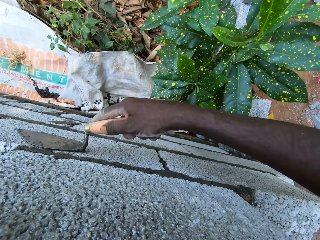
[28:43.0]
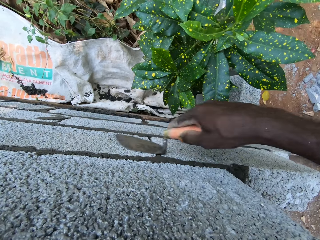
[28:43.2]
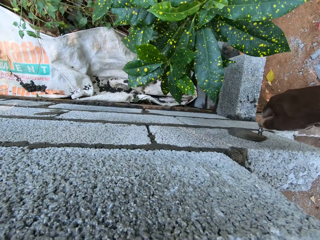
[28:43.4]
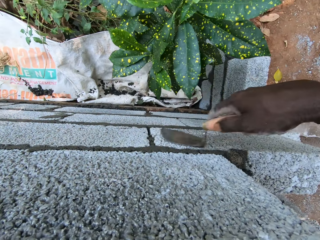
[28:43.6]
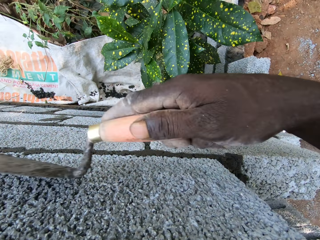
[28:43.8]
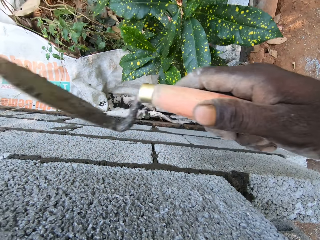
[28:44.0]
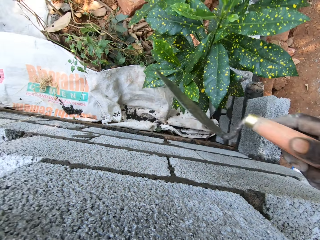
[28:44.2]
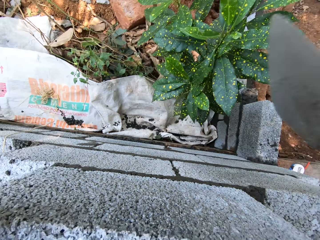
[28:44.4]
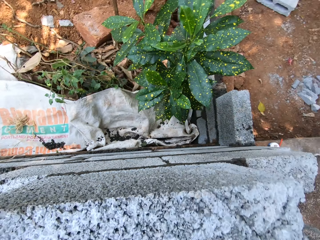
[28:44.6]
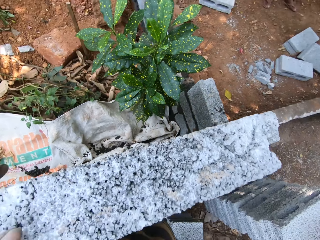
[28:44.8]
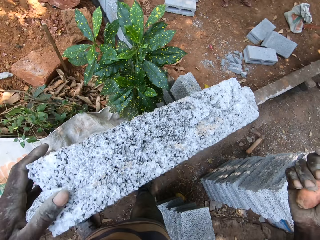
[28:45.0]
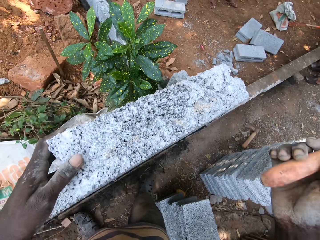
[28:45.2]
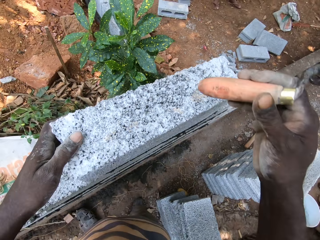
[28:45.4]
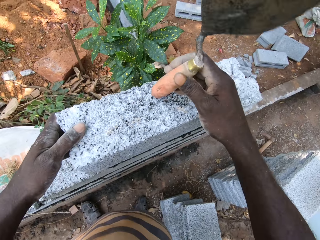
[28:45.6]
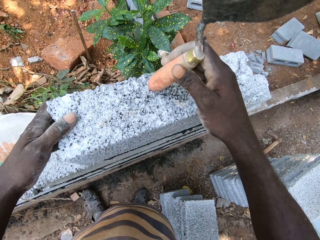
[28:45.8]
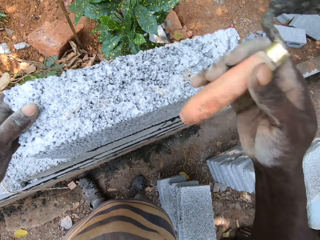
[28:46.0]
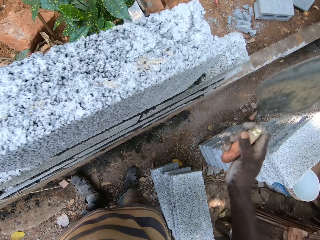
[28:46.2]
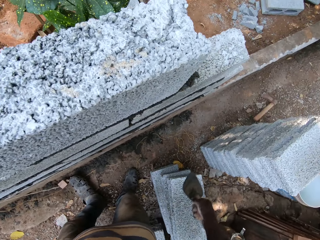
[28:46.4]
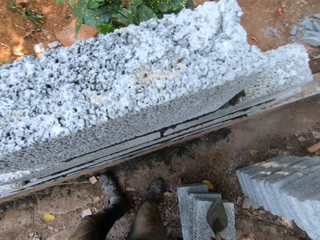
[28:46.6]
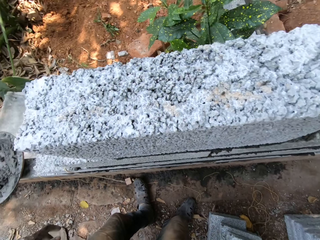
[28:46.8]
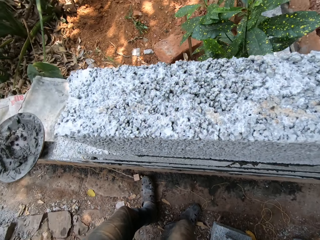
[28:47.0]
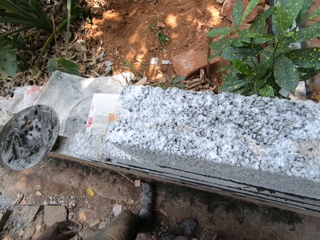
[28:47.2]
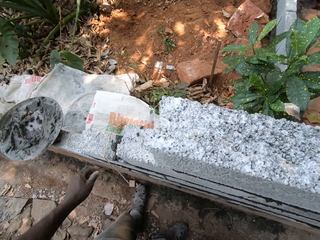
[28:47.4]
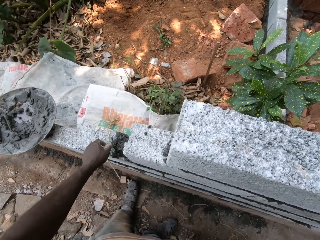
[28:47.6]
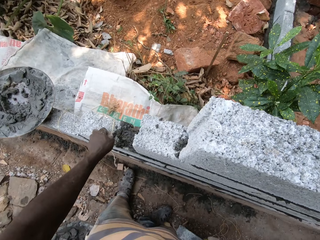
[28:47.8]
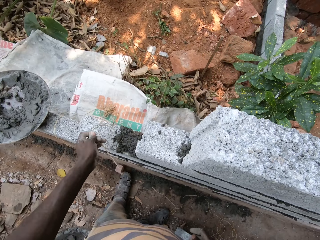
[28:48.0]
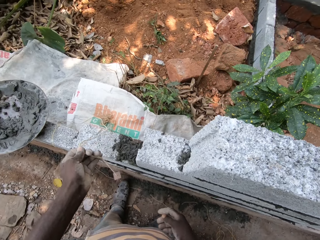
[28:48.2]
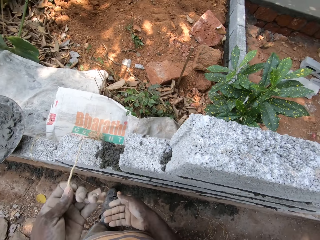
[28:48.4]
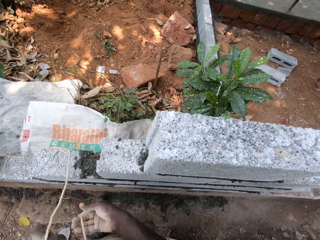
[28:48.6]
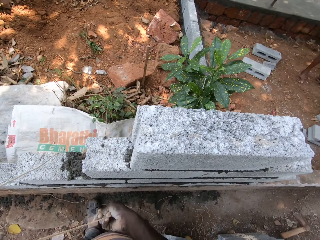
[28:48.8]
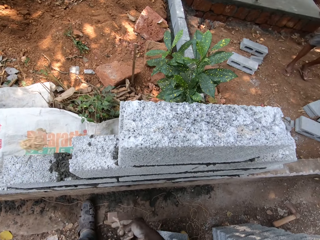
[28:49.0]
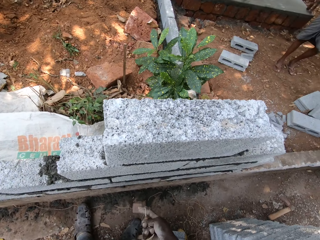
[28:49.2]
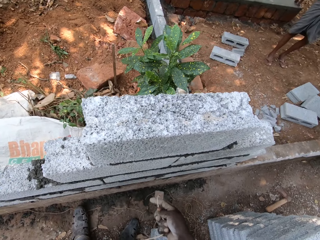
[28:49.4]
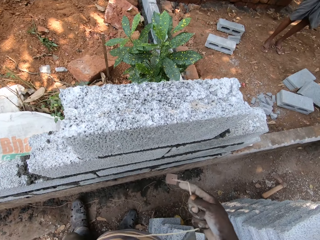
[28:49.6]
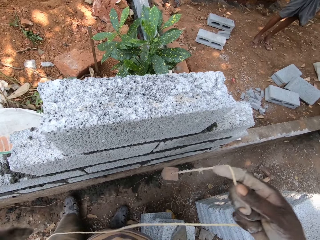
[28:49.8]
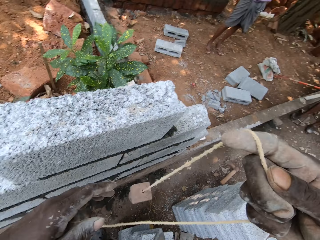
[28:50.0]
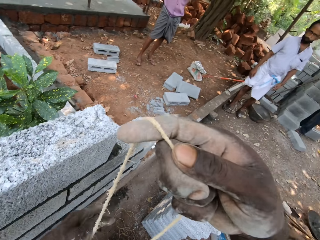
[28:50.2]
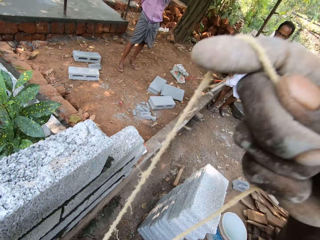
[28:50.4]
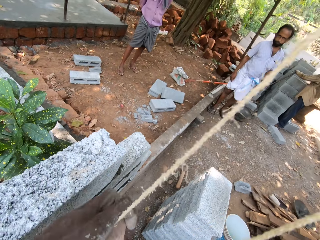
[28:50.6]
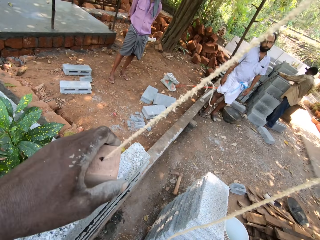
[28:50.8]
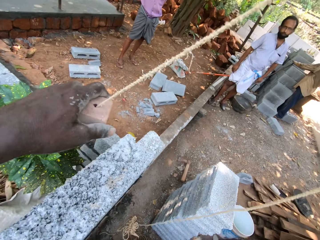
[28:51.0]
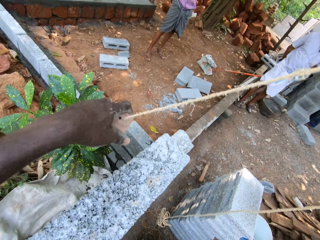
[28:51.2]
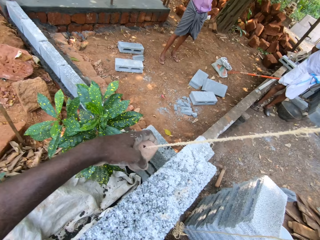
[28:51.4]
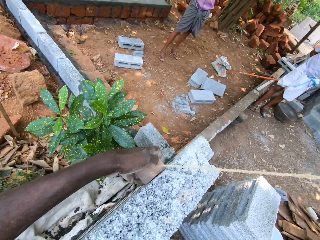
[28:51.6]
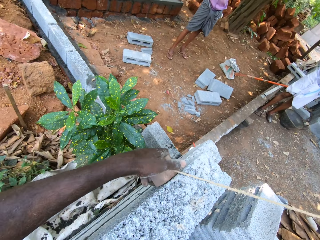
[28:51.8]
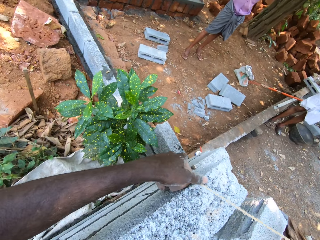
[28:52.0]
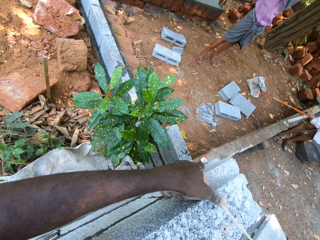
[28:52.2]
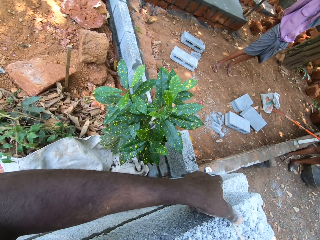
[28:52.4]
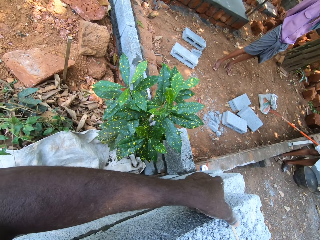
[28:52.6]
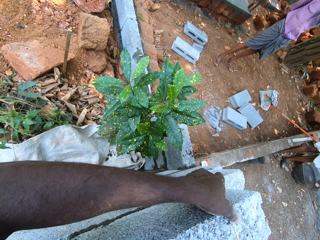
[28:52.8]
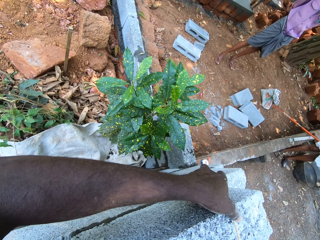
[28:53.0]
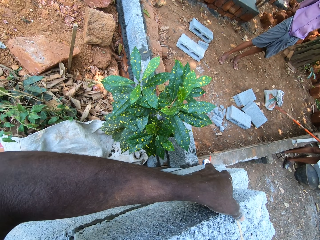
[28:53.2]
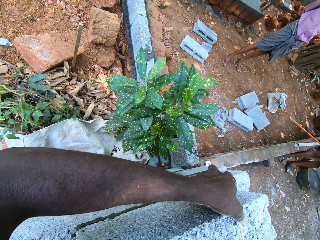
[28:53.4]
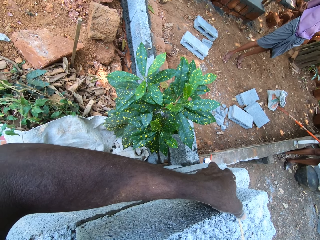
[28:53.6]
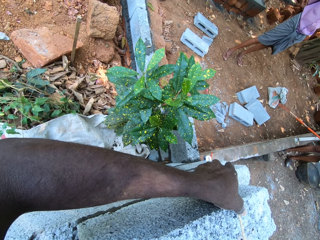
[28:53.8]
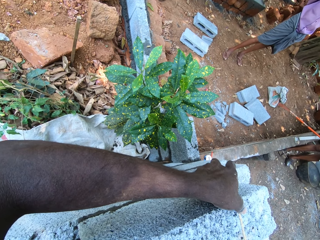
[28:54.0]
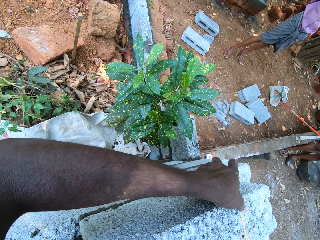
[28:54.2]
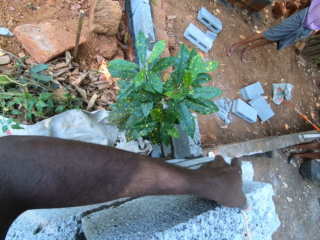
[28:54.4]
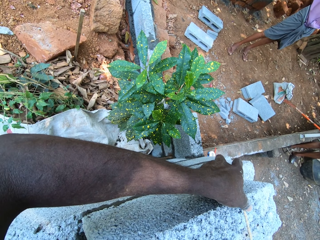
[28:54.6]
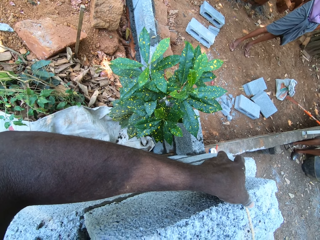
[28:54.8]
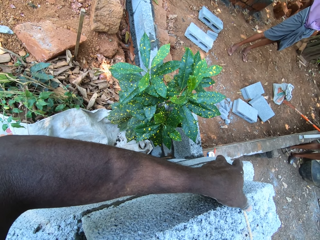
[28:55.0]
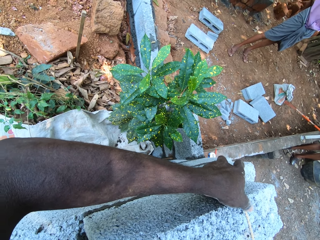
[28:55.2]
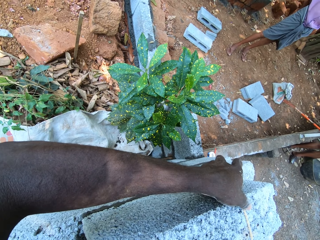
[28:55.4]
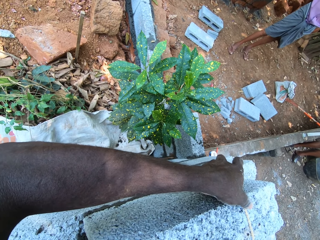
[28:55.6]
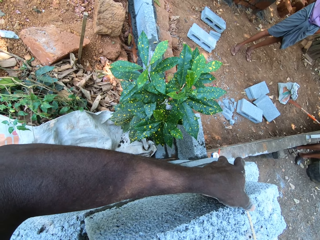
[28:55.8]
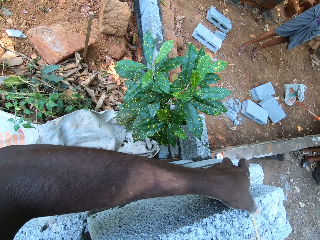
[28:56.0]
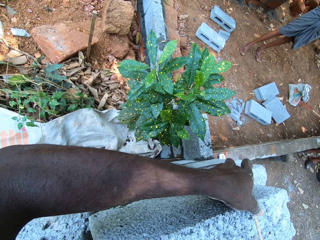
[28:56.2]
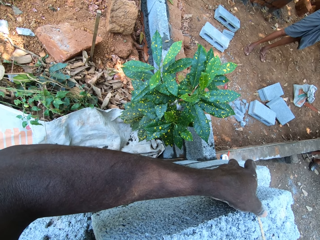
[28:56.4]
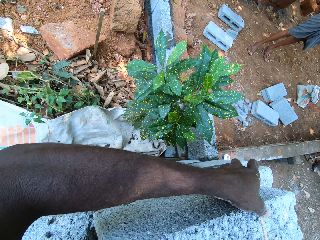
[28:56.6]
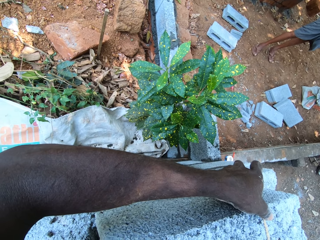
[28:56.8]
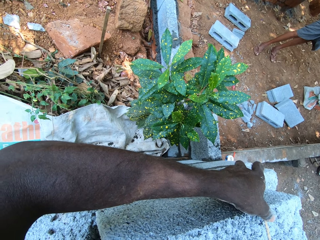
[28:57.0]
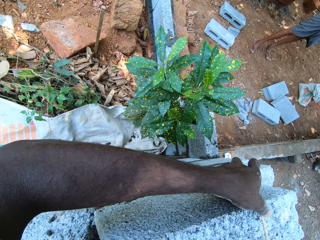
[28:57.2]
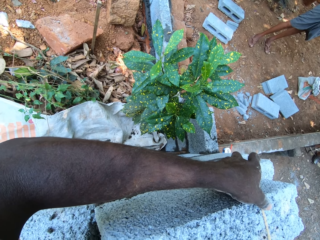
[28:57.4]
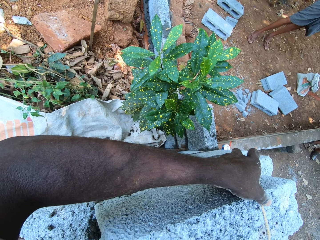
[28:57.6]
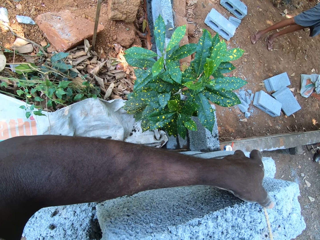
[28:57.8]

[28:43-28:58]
The camera wearer hits the handle of the brick trowel on the brick. He drops the brick trowel on the pile of bricks with his right hand. He picks the measuring rope with his left hand. He adjusts the rope with his hands. He measures the brick with the rope.

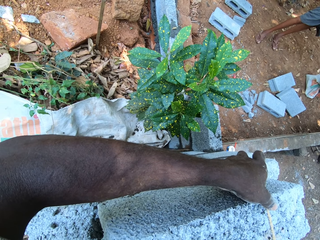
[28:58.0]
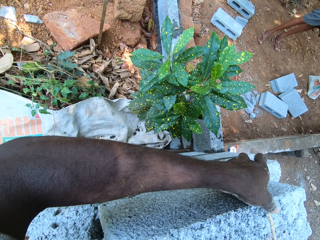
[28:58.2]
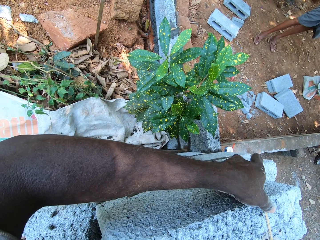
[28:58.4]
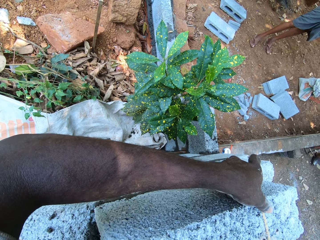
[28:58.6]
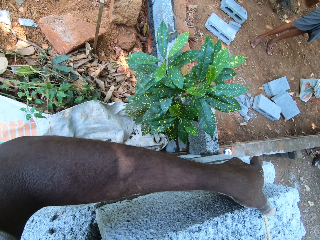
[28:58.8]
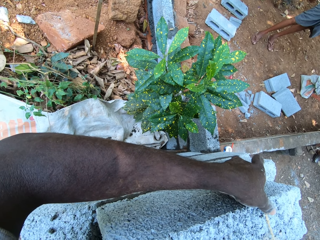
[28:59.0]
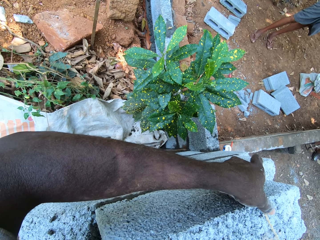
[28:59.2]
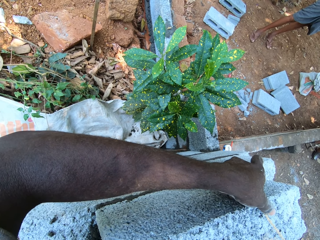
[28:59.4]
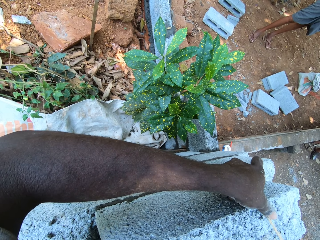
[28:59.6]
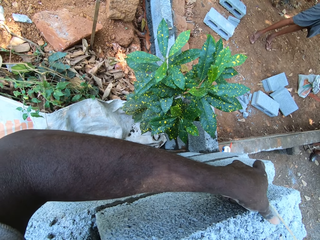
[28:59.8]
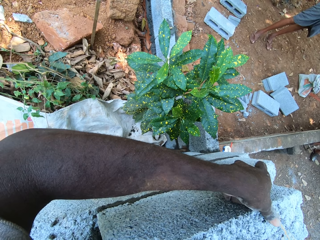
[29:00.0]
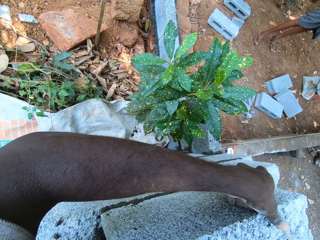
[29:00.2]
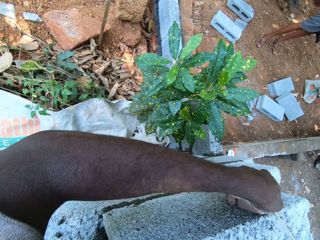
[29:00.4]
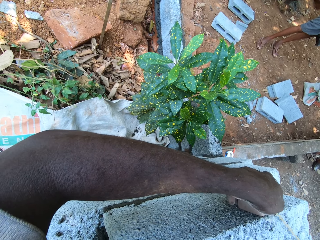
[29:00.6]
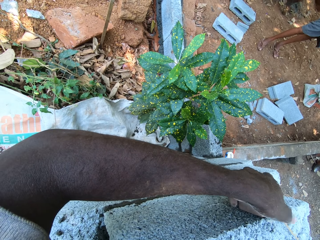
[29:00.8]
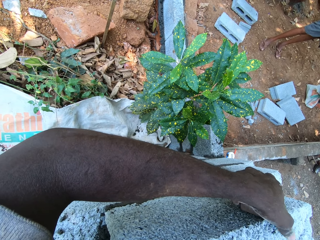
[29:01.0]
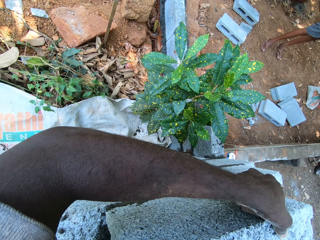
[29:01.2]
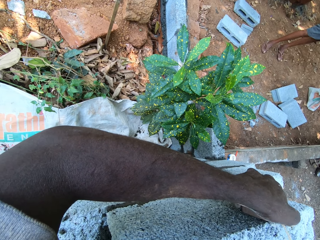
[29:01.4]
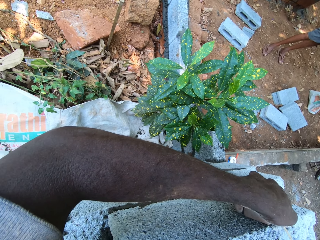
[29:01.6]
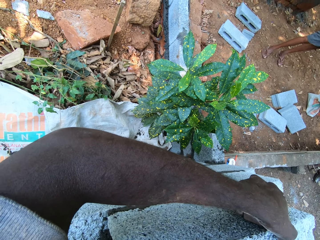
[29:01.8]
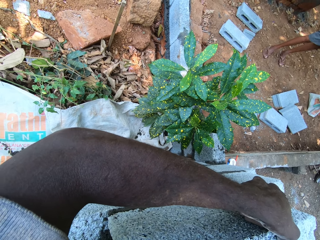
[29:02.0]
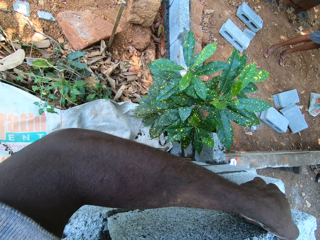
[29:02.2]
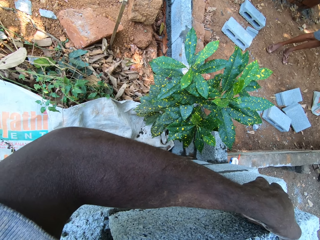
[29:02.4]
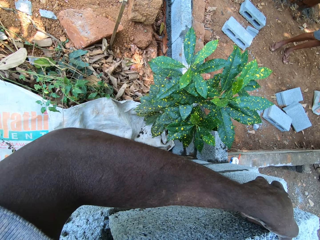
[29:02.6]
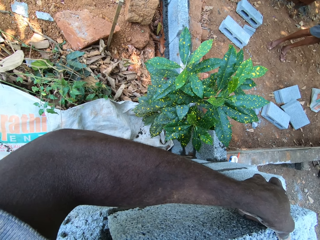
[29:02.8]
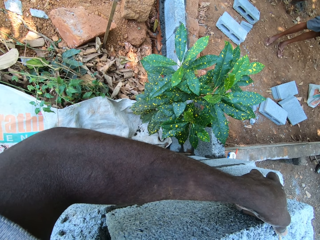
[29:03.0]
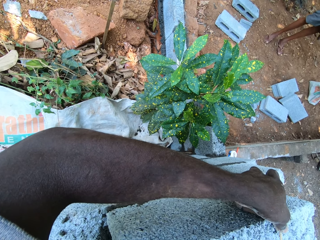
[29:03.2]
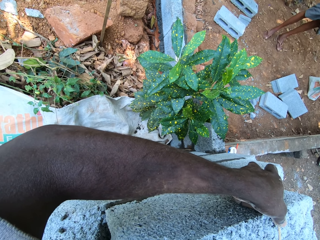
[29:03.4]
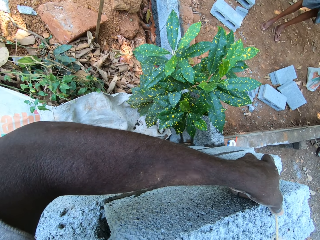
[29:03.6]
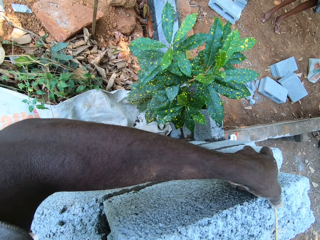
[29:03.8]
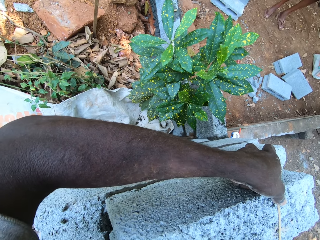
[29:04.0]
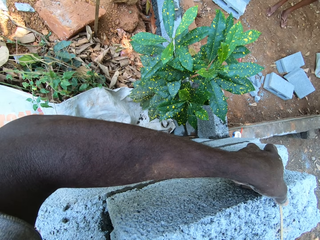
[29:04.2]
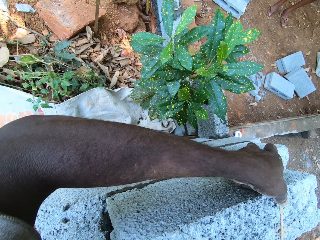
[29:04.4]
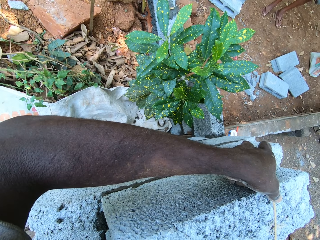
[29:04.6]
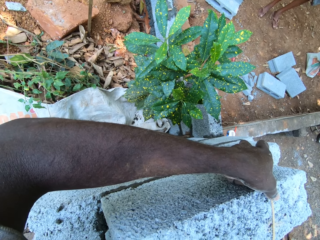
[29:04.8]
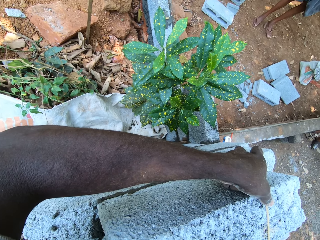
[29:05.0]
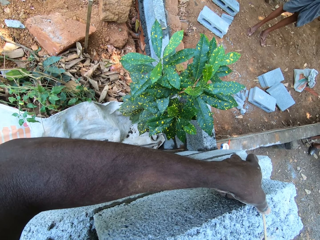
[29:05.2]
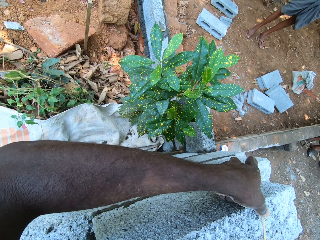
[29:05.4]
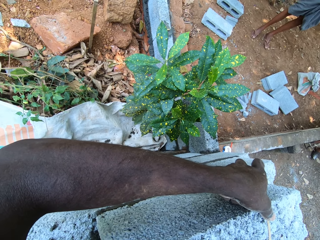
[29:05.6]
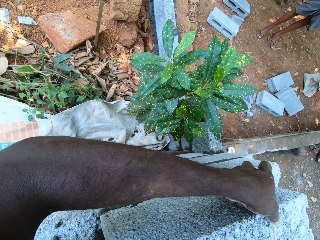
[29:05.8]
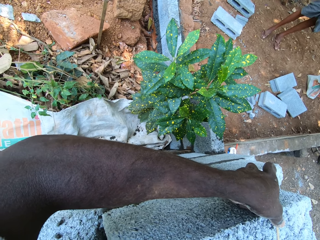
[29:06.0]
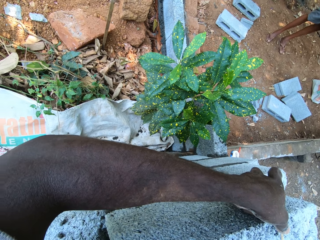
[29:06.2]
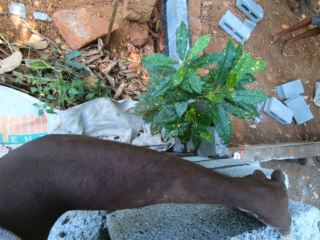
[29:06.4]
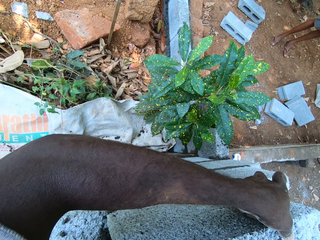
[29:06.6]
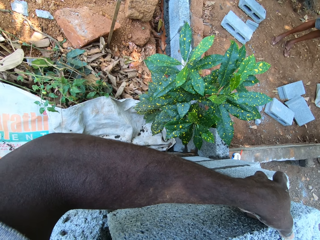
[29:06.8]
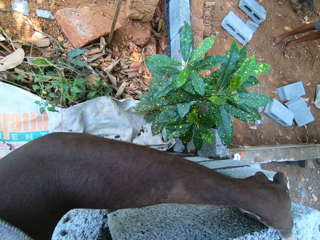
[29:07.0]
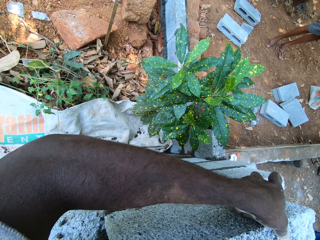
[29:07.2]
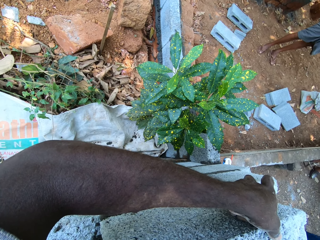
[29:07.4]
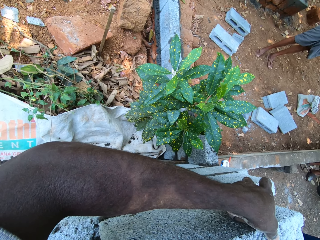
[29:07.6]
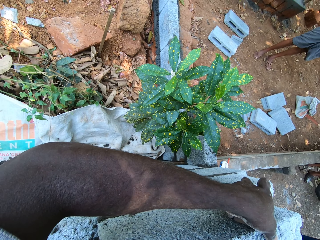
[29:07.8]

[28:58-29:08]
The camera wearer interacts with a man and another man.
